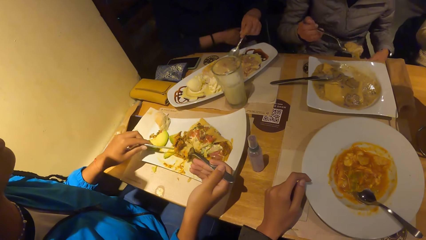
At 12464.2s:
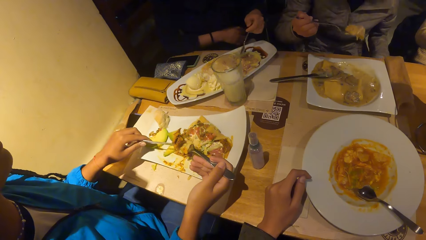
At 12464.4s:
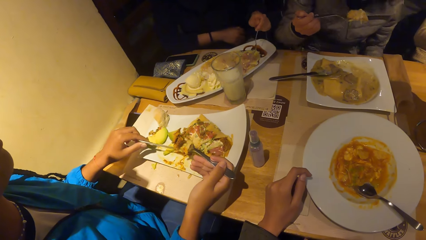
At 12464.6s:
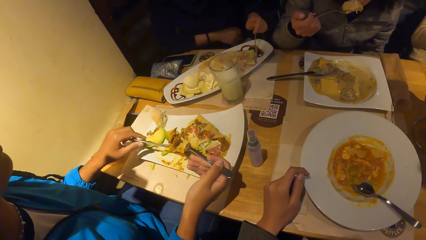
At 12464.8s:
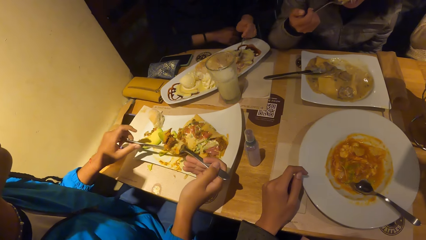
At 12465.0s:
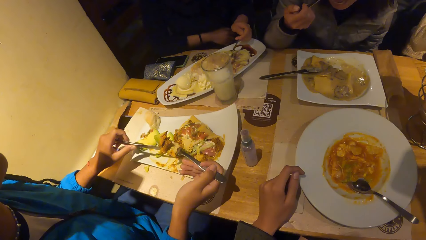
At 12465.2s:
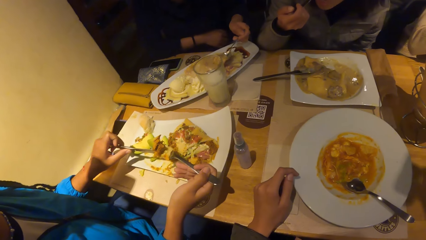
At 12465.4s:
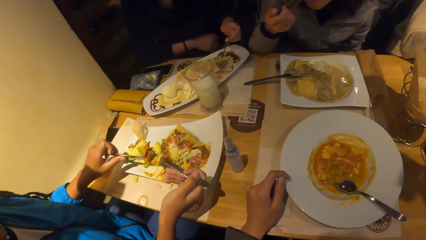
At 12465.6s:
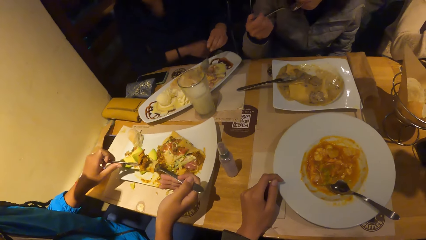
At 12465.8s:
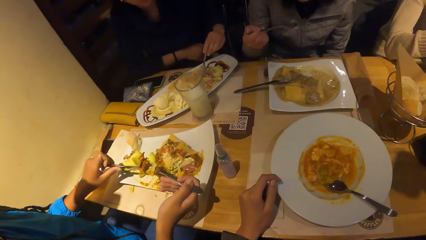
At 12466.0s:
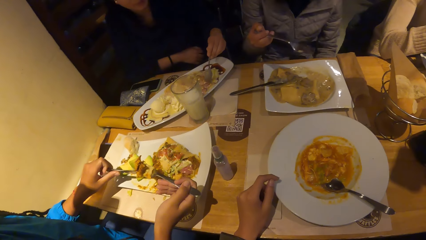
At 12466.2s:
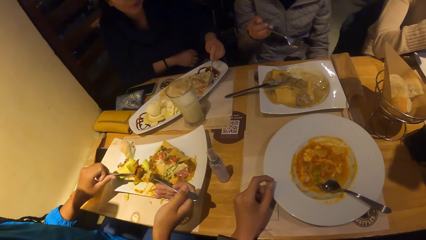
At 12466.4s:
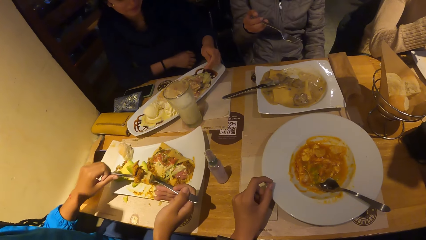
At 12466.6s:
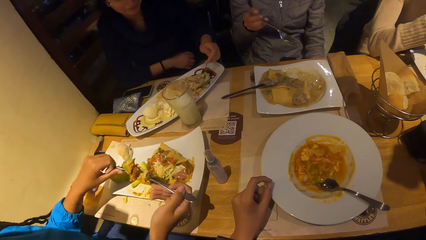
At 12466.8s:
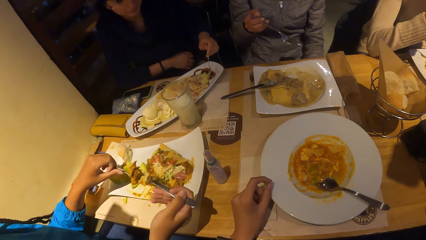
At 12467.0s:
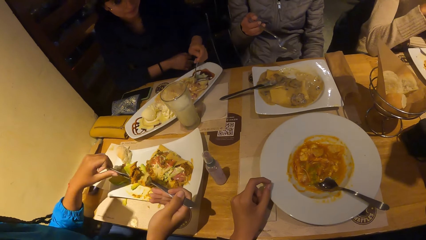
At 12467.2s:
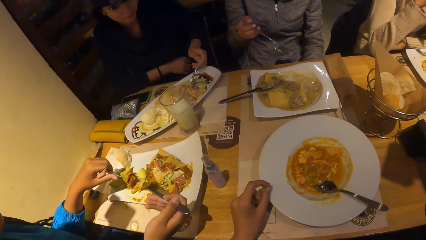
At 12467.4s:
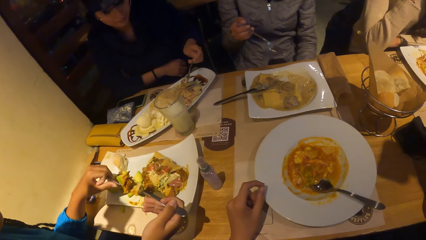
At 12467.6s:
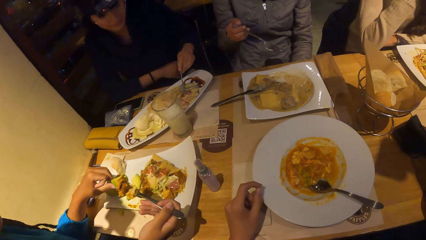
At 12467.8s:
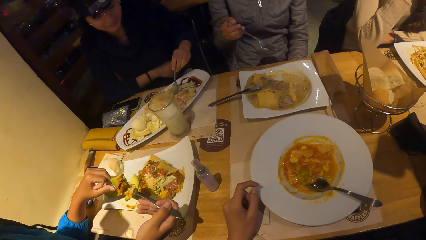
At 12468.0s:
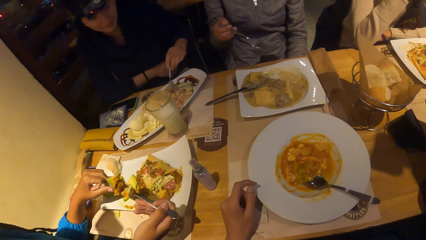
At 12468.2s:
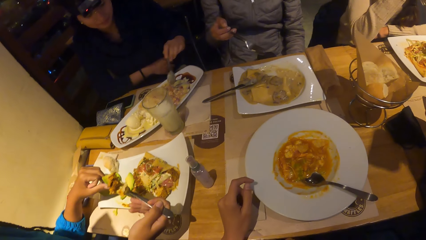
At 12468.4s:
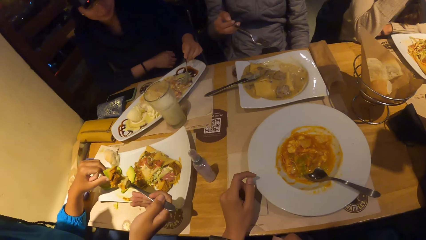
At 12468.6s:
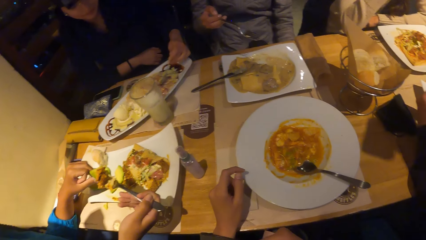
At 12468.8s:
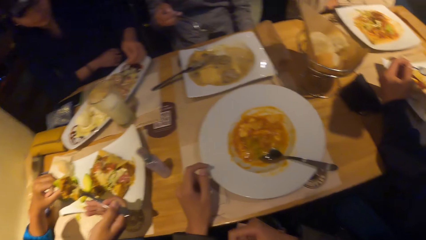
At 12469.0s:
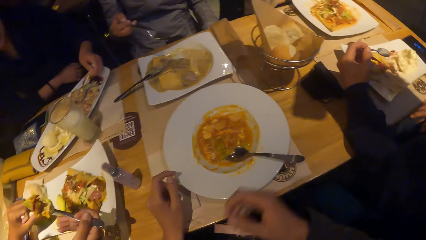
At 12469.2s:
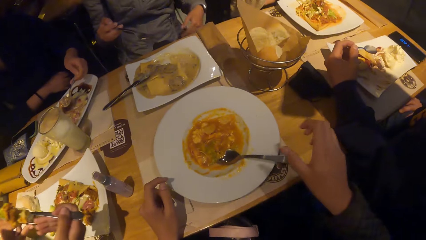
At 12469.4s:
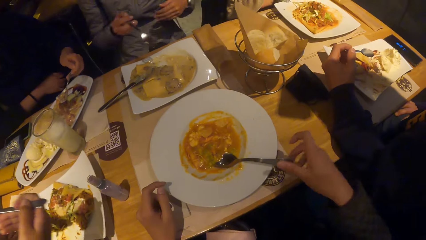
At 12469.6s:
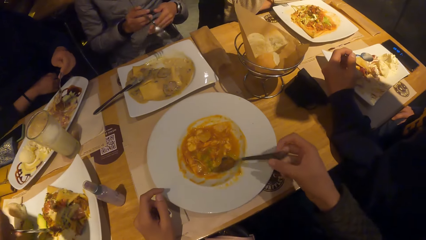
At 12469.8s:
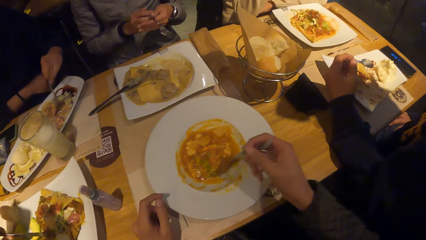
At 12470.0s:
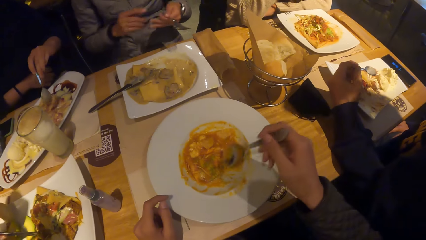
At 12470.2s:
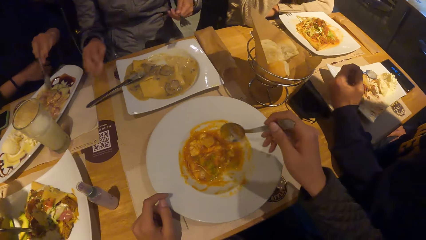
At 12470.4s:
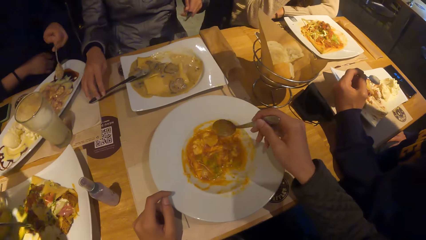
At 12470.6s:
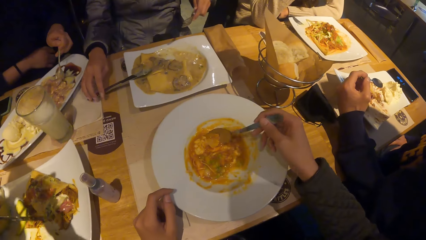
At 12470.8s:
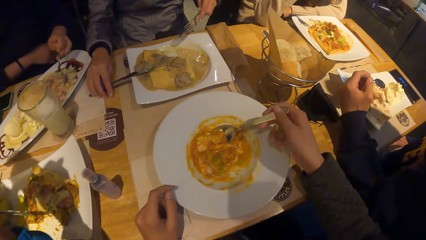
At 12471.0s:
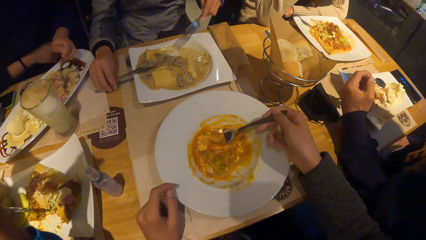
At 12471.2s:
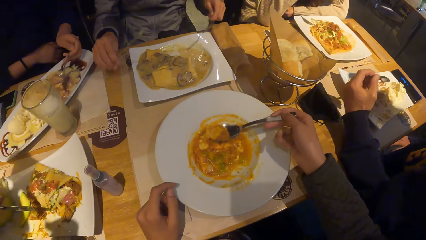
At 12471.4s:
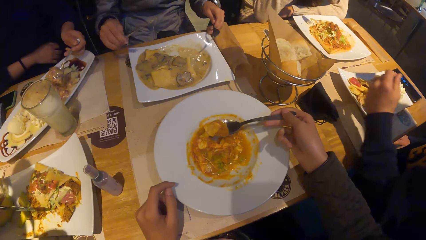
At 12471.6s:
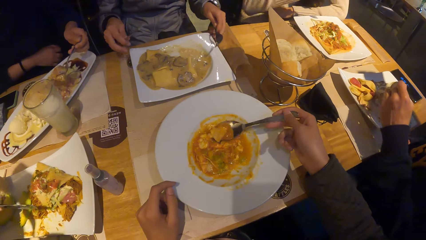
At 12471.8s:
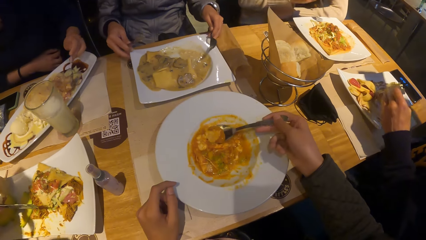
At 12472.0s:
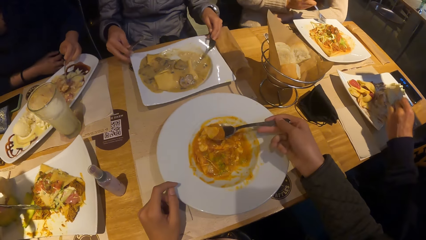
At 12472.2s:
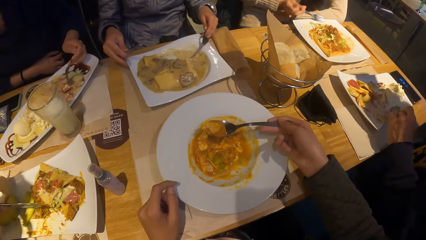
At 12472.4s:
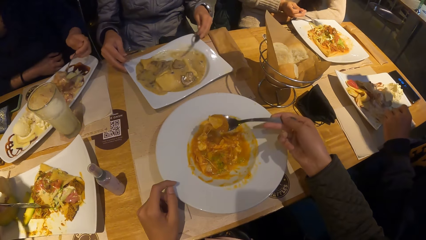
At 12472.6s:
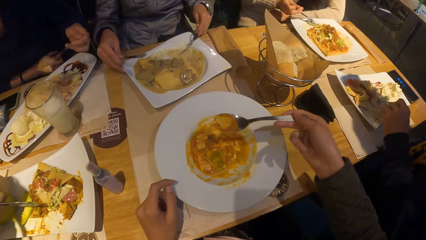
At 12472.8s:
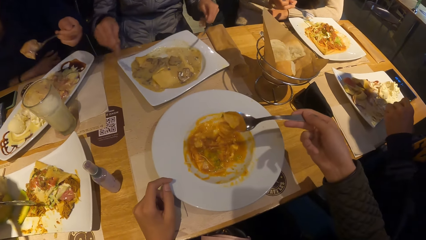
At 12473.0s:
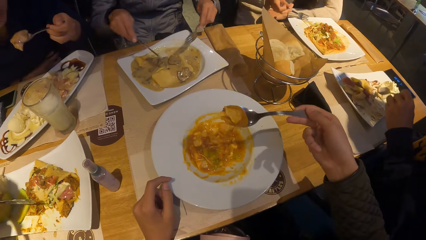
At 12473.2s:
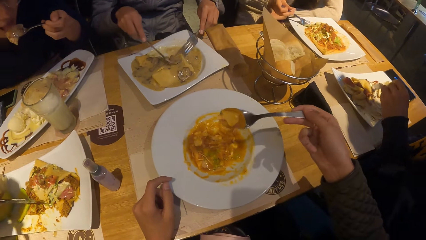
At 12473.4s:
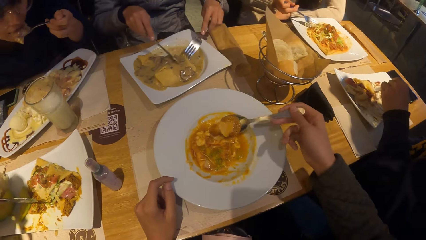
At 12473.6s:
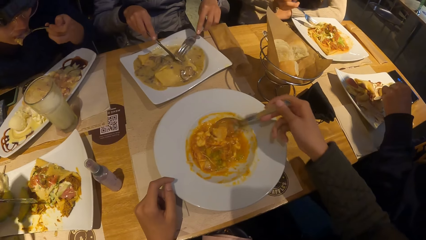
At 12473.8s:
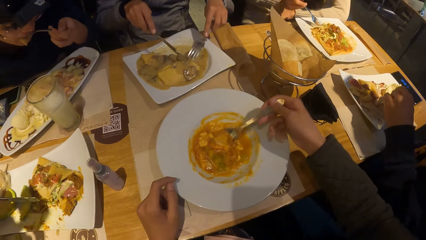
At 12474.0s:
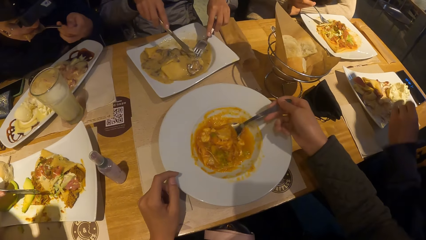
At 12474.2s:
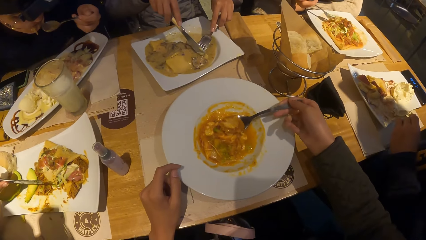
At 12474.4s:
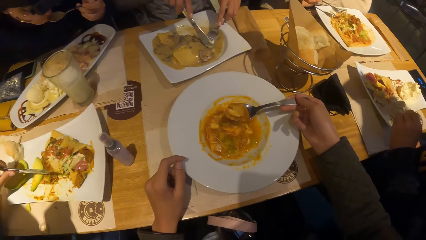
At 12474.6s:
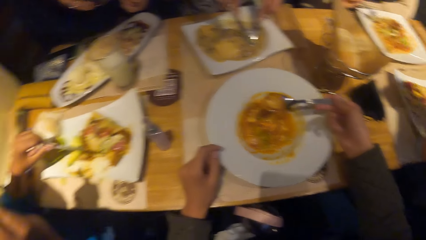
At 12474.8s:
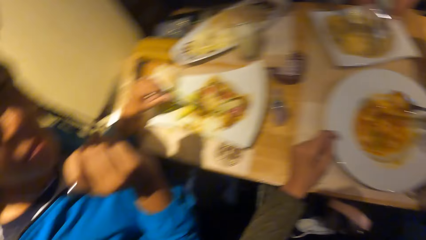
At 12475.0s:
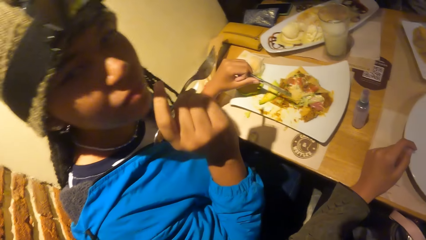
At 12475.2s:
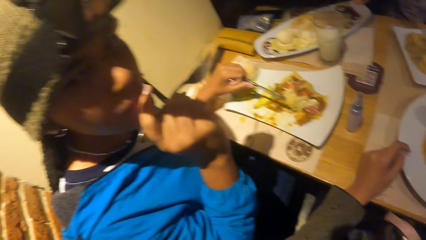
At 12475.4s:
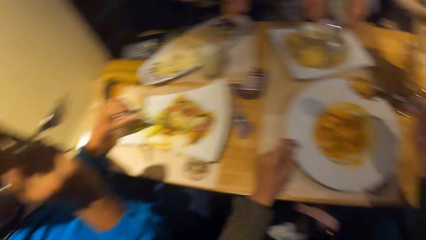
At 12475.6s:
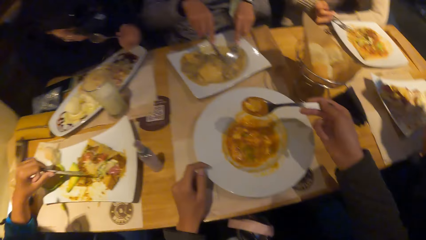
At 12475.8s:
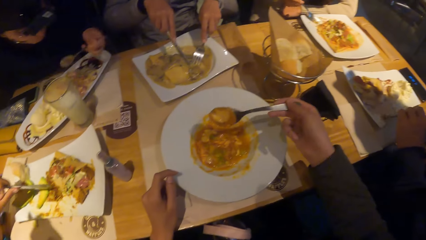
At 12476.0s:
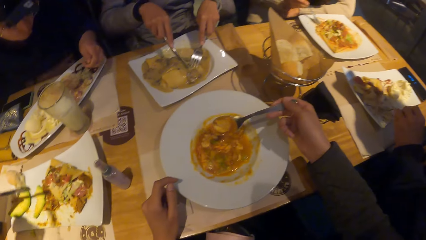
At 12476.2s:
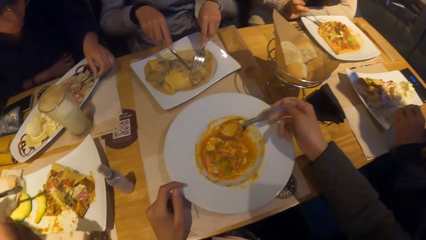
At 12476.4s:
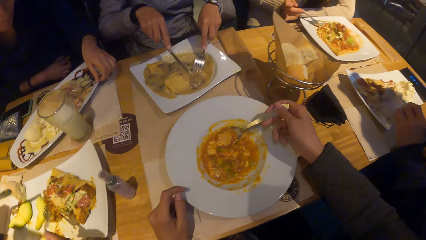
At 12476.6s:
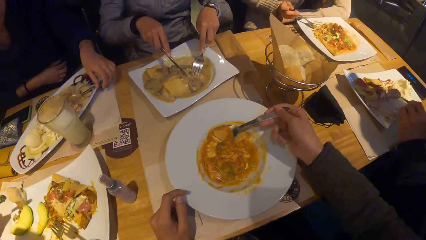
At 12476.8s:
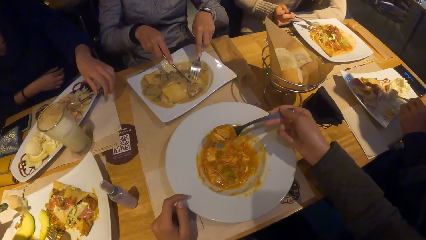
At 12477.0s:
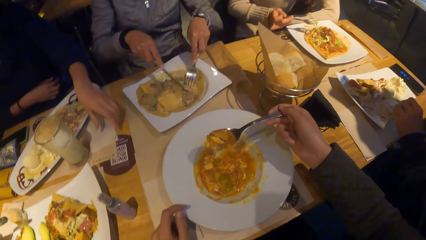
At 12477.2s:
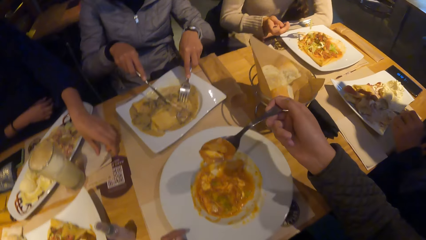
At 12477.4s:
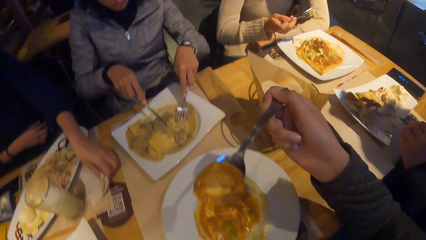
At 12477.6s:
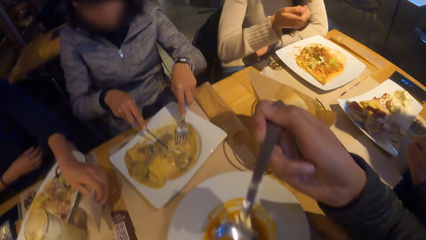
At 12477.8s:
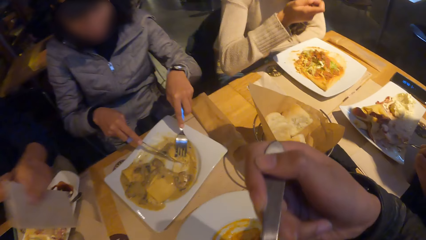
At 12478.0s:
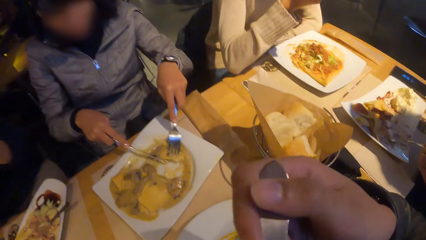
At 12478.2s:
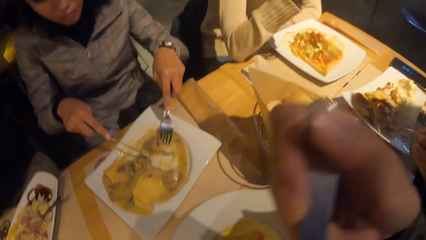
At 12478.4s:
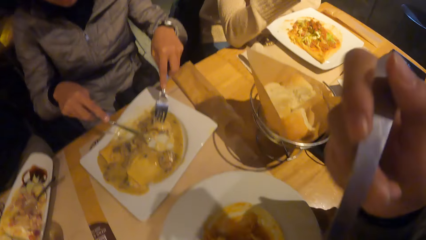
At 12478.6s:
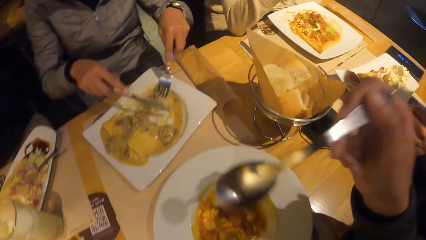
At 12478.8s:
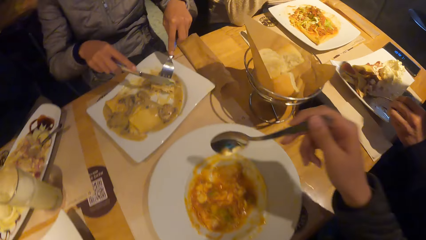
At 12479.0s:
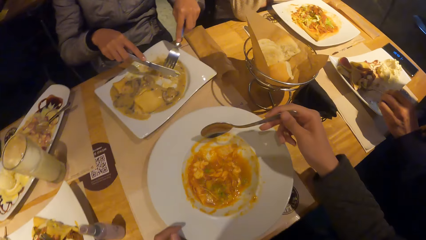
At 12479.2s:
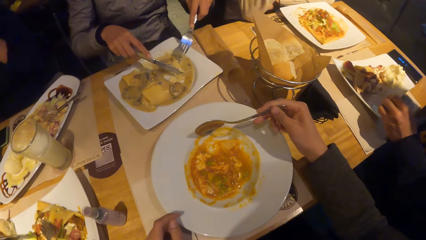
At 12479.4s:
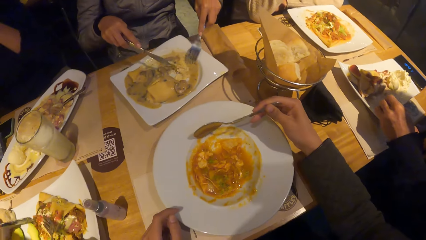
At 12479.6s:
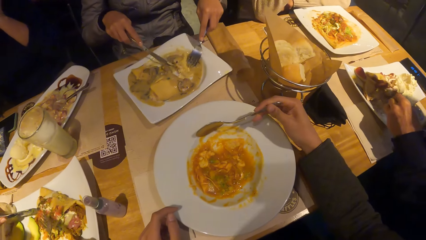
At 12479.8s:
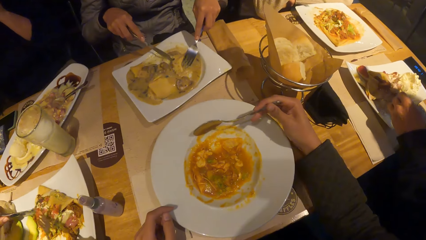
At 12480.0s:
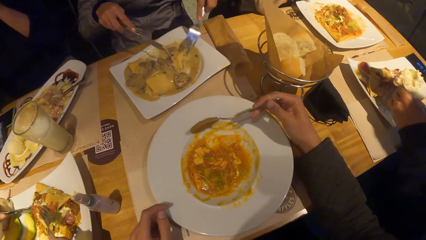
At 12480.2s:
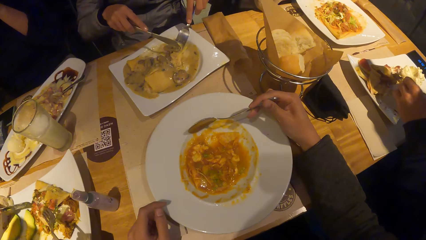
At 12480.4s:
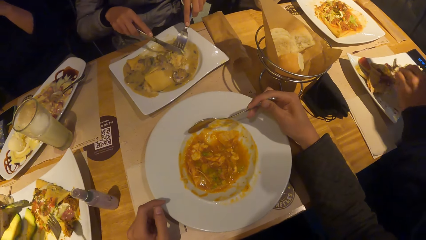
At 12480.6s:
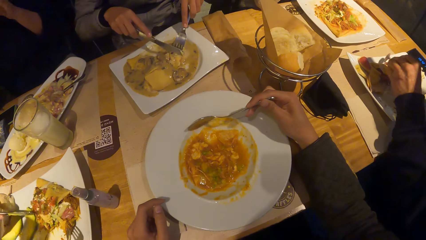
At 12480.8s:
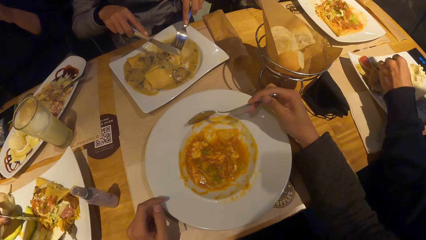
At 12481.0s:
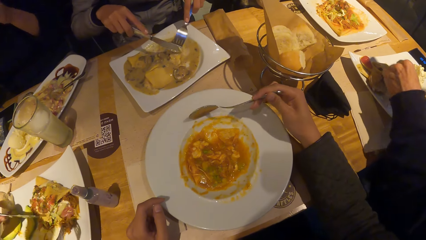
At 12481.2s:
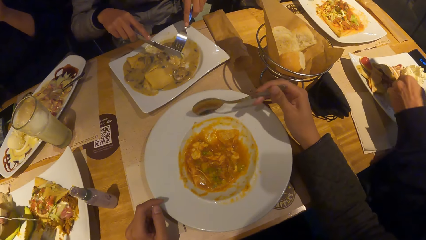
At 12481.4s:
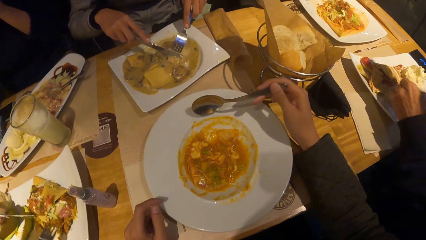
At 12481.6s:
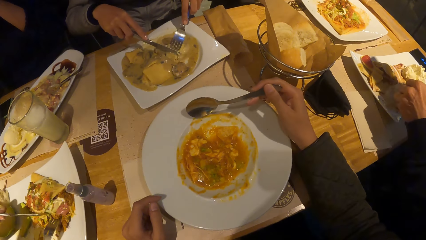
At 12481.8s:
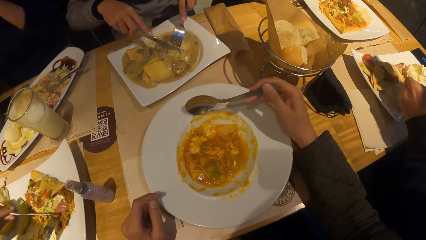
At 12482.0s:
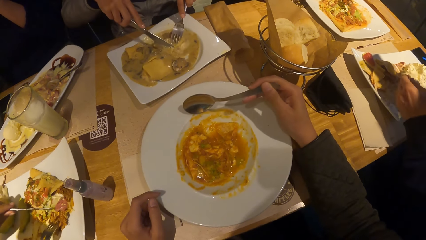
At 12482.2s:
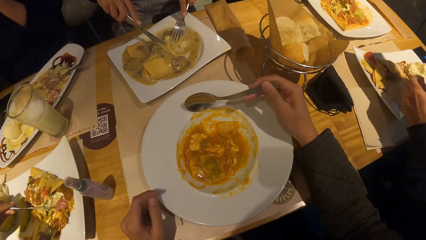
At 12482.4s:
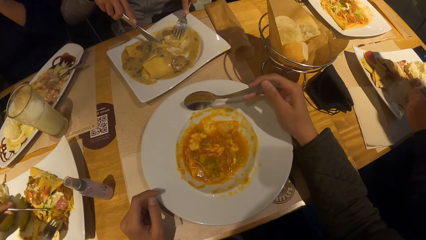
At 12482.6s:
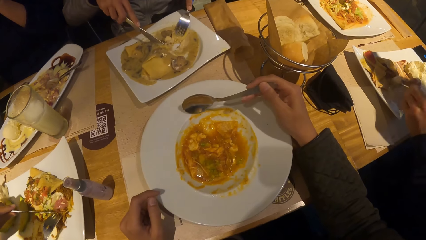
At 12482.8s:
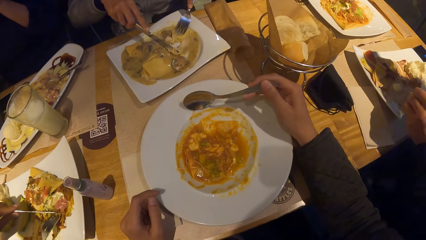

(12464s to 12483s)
A person holds the crepes with the spoon. Another person picks up the tissue paper.
